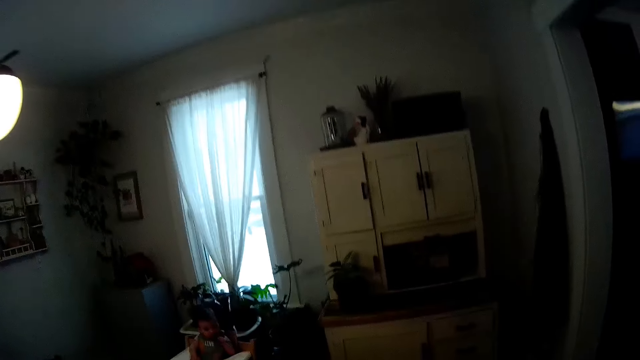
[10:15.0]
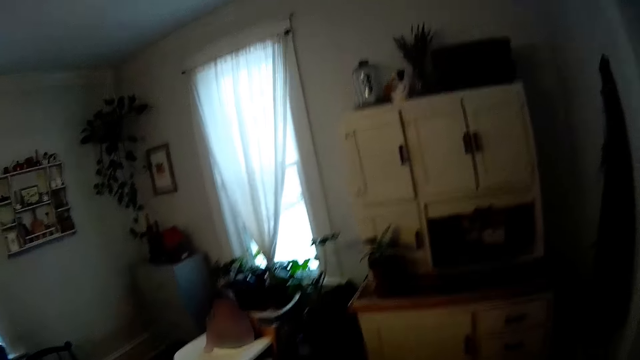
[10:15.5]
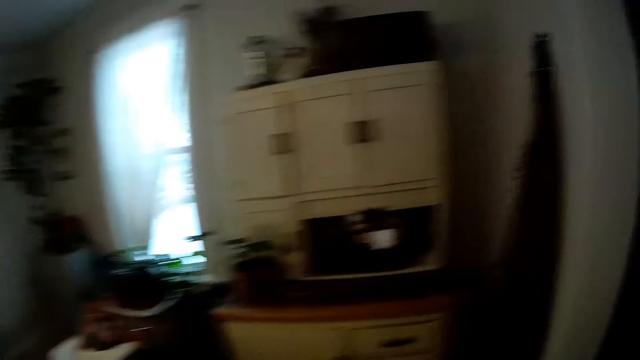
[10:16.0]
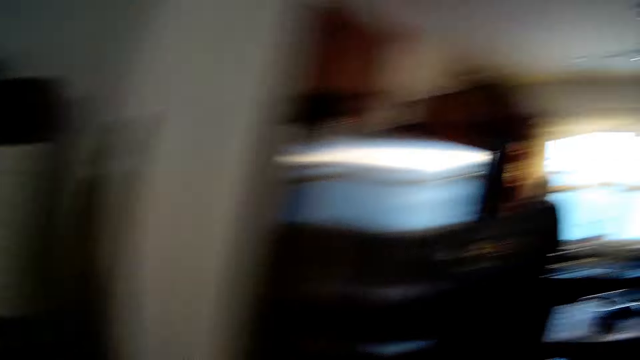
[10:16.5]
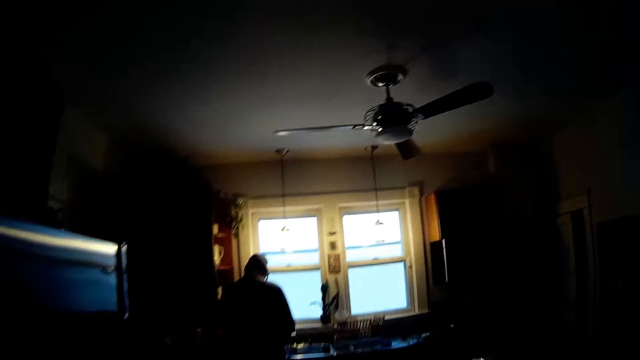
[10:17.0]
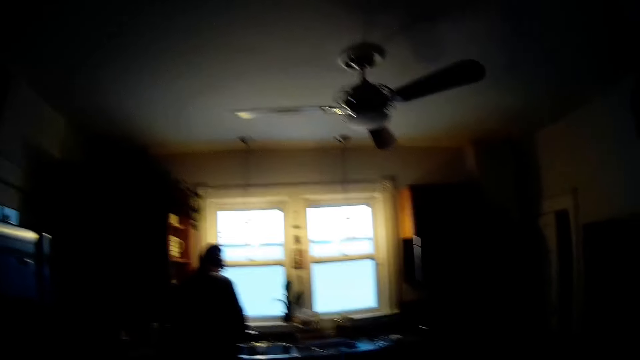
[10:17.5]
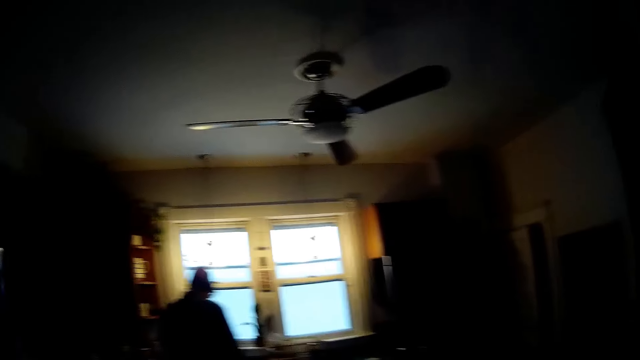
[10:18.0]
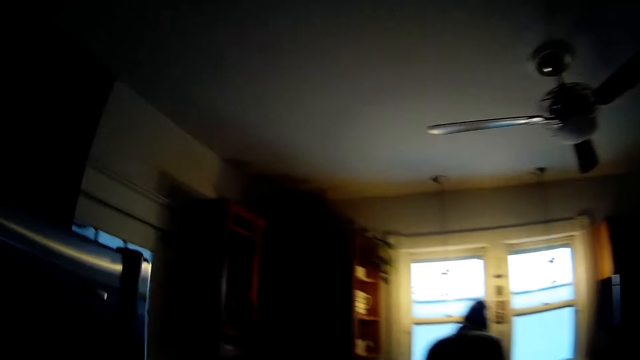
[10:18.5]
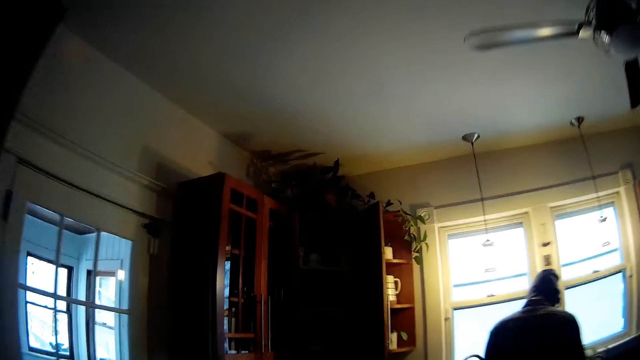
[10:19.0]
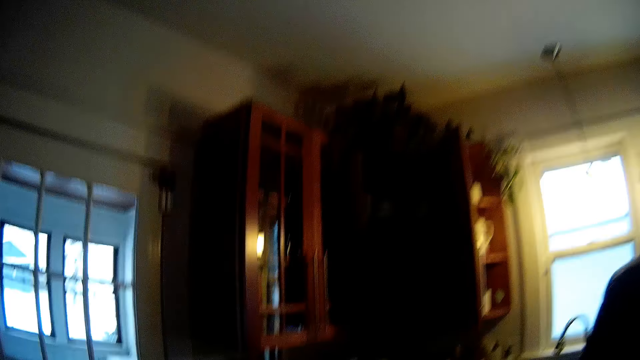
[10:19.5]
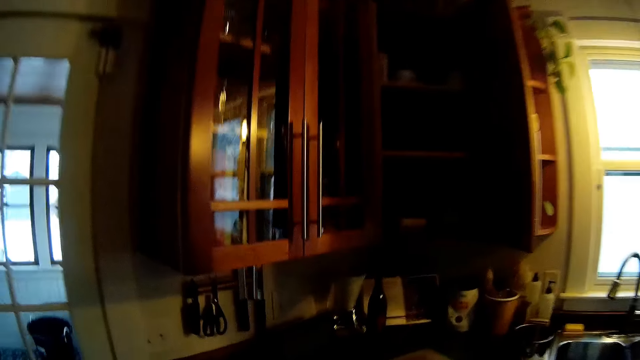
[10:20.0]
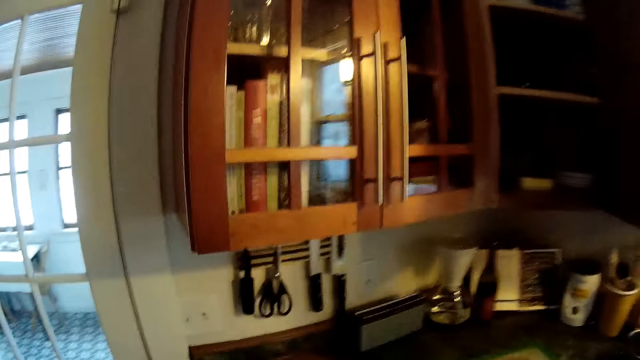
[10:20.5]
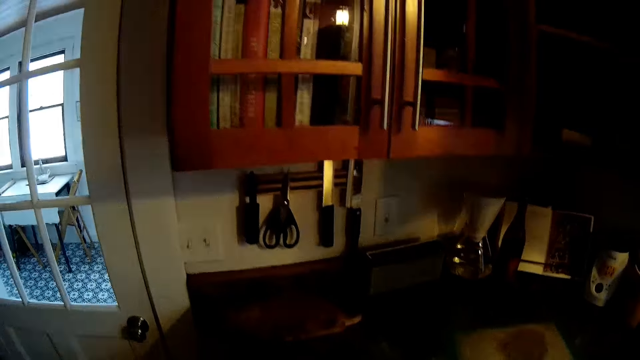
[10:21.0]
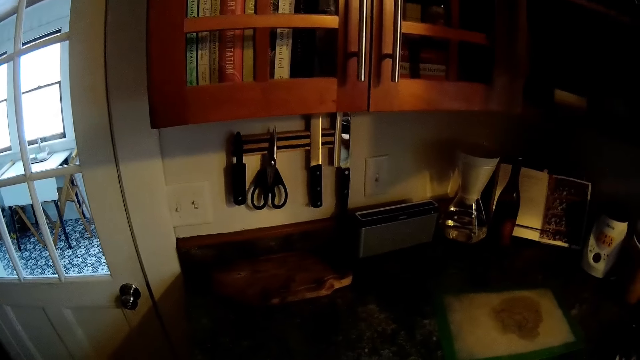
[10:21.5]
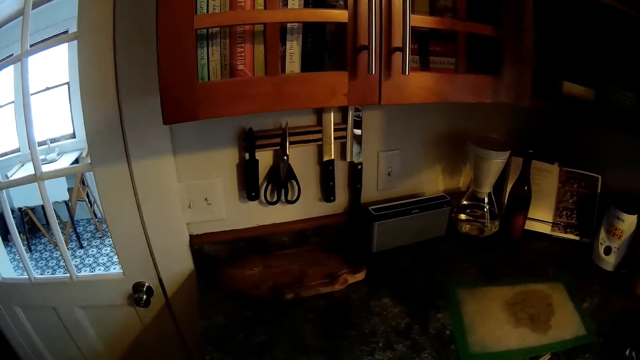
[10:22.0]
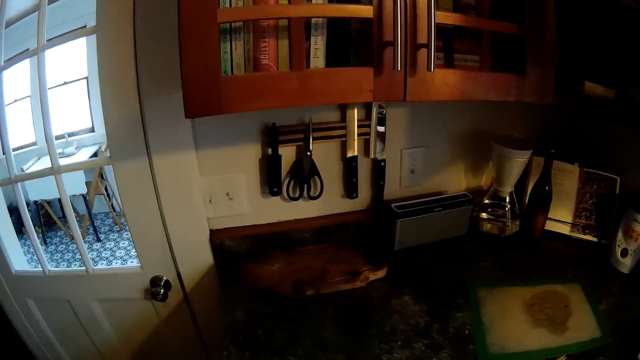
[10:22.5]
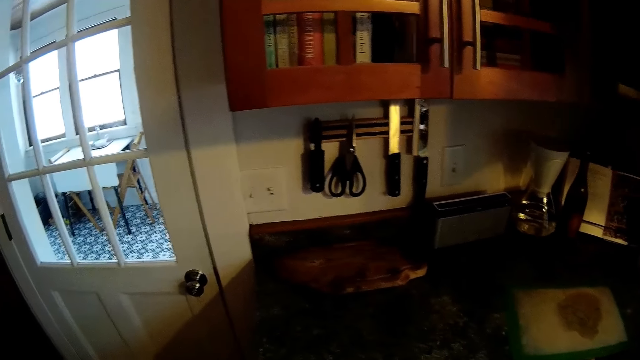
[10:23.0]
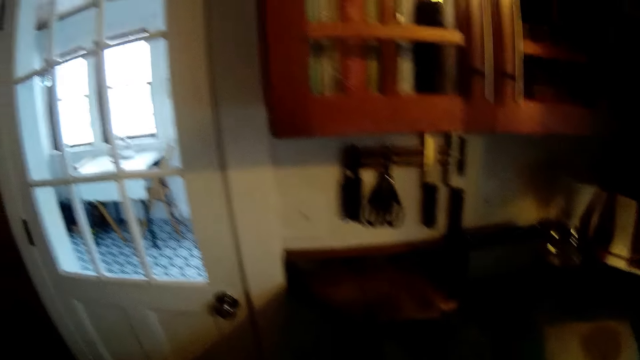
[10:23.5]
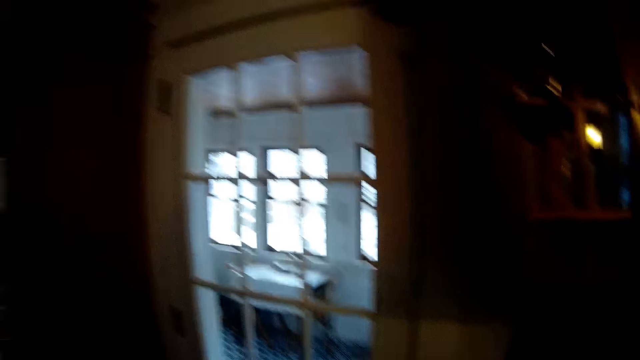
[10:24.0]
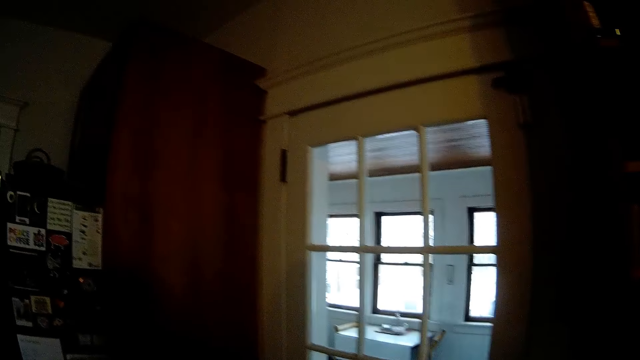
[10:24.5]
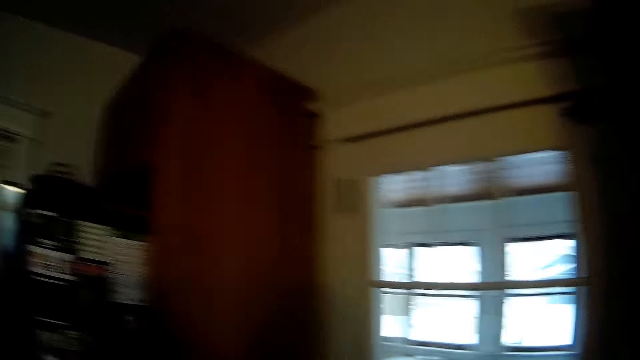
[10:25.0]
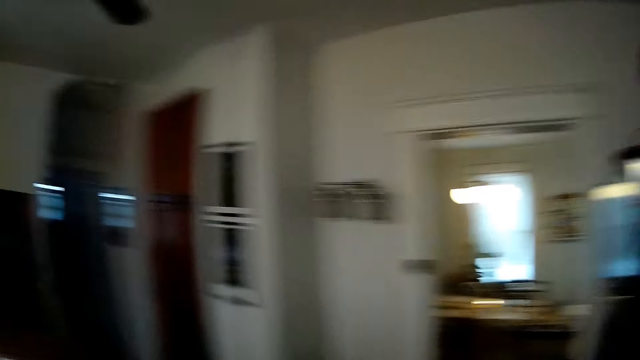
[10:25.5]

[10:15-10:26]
The camera wearer walks into the kitchen. They stand beside the countertop.

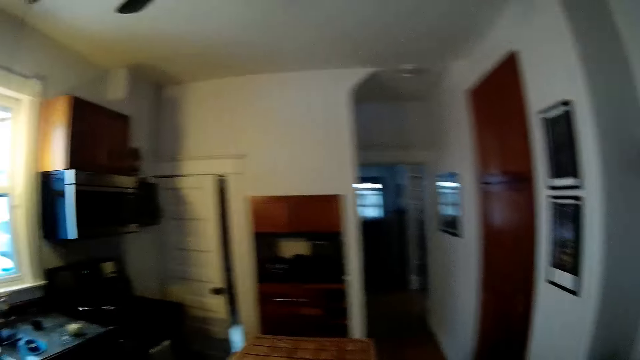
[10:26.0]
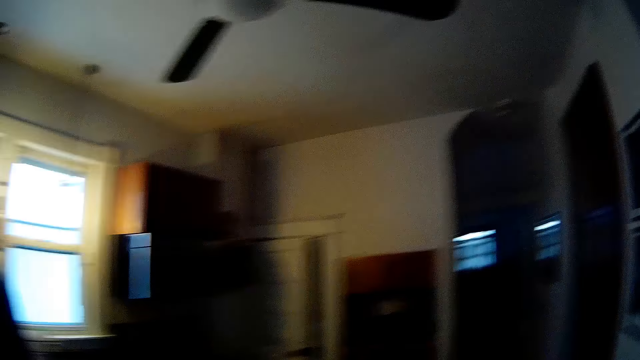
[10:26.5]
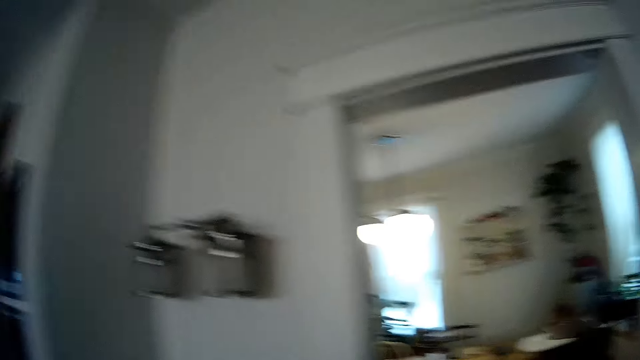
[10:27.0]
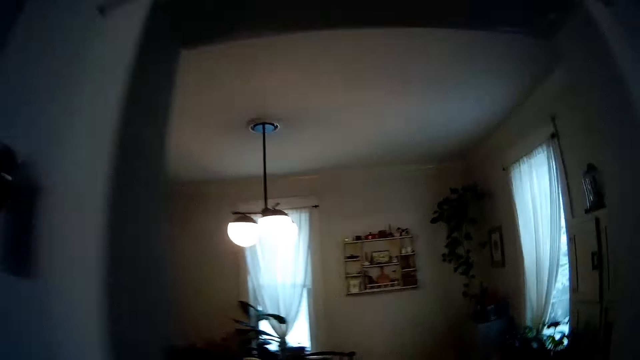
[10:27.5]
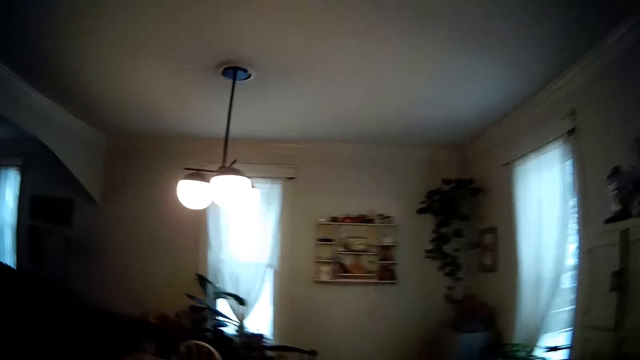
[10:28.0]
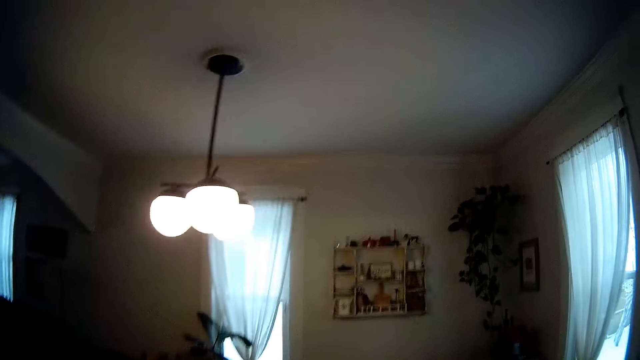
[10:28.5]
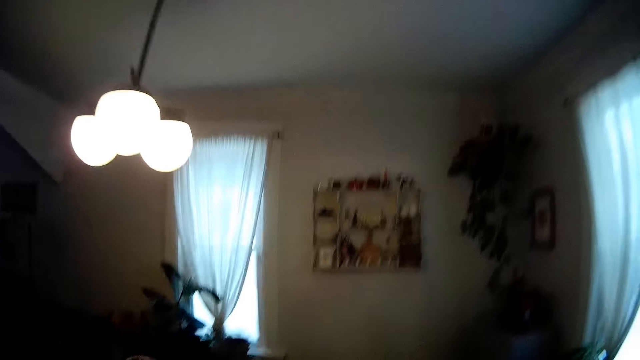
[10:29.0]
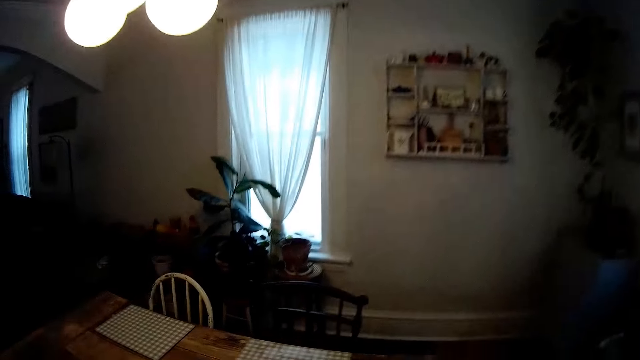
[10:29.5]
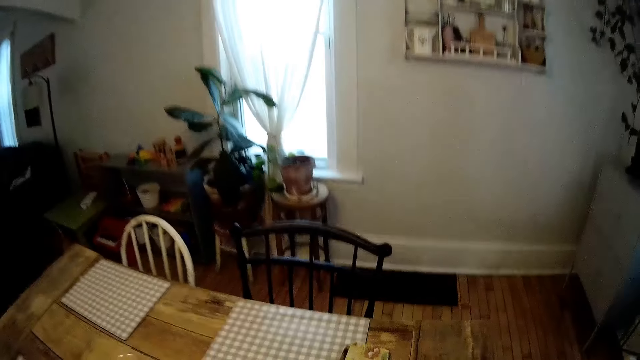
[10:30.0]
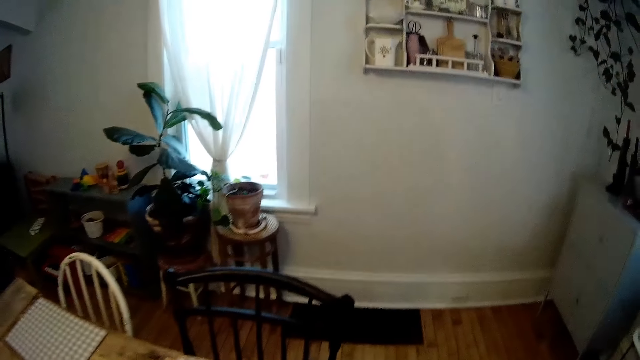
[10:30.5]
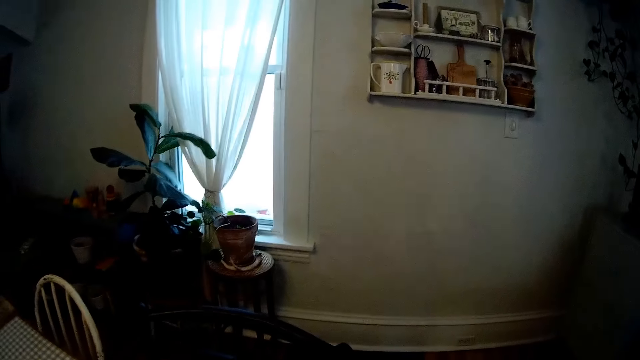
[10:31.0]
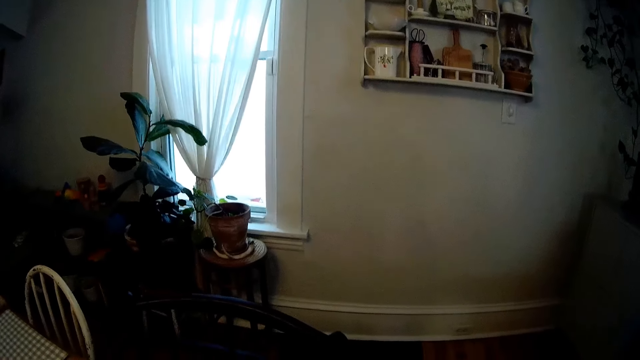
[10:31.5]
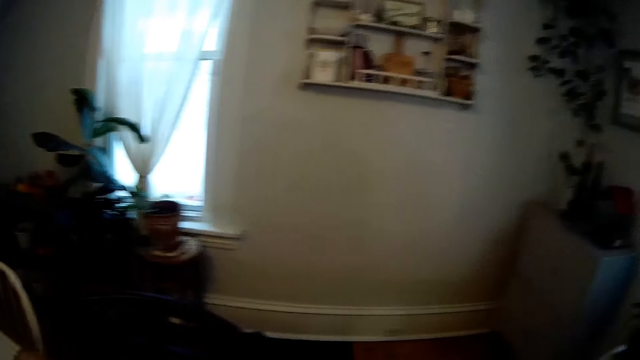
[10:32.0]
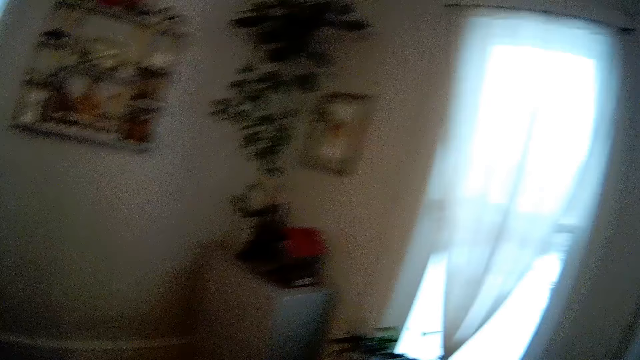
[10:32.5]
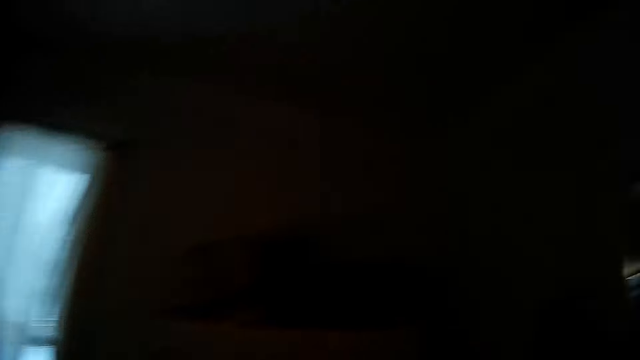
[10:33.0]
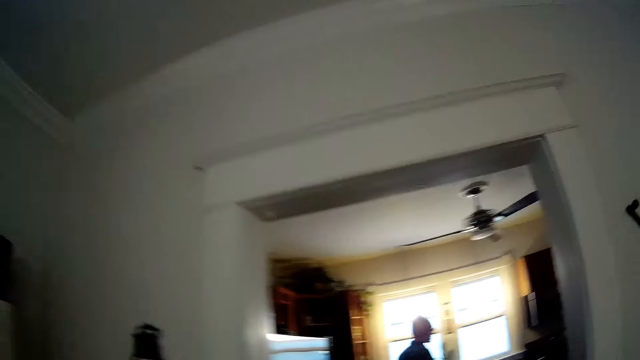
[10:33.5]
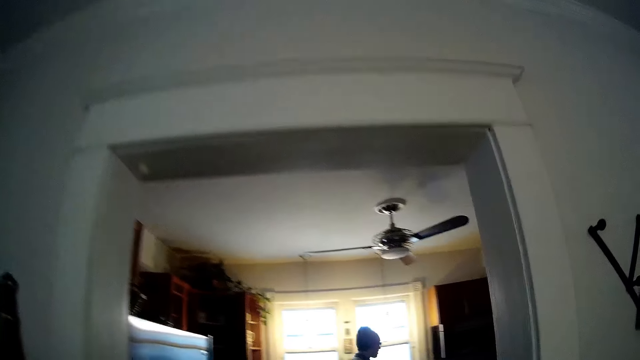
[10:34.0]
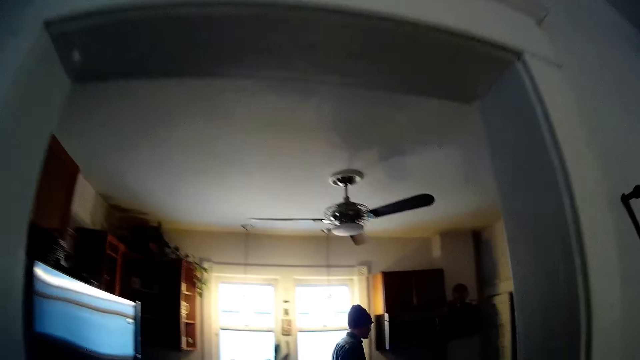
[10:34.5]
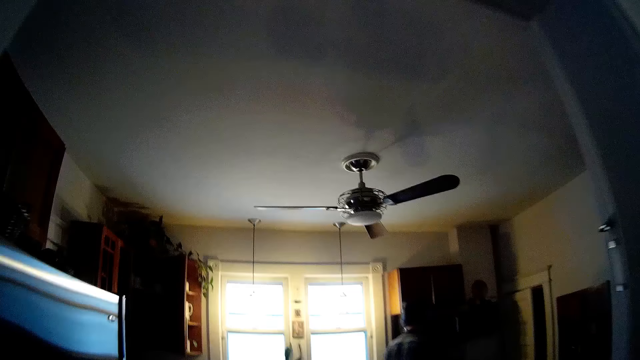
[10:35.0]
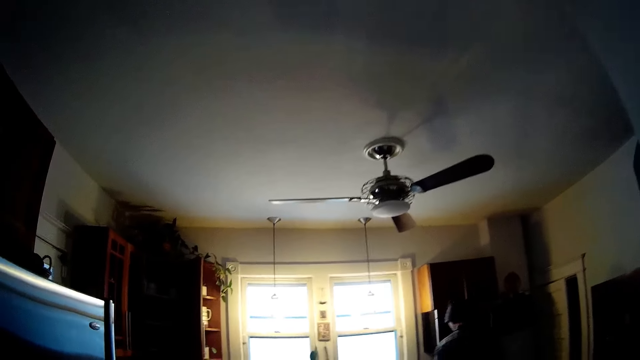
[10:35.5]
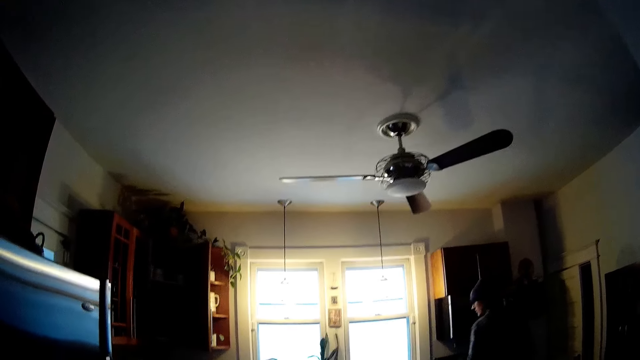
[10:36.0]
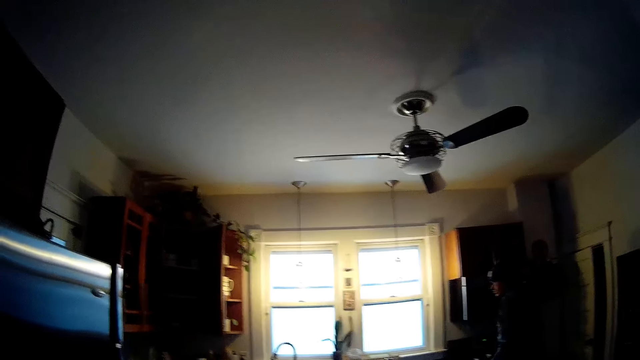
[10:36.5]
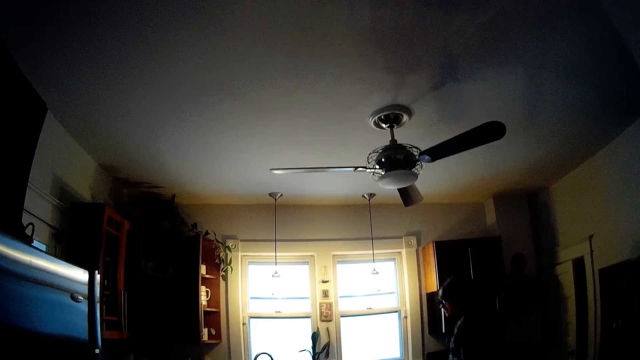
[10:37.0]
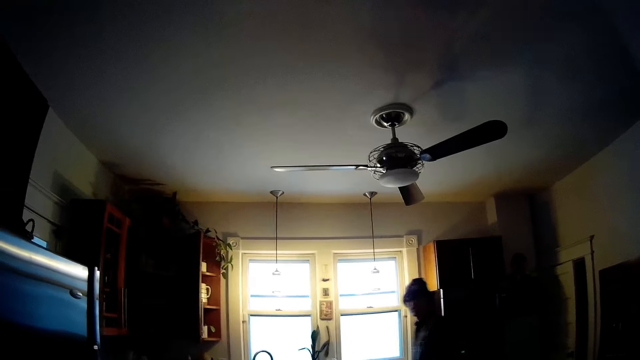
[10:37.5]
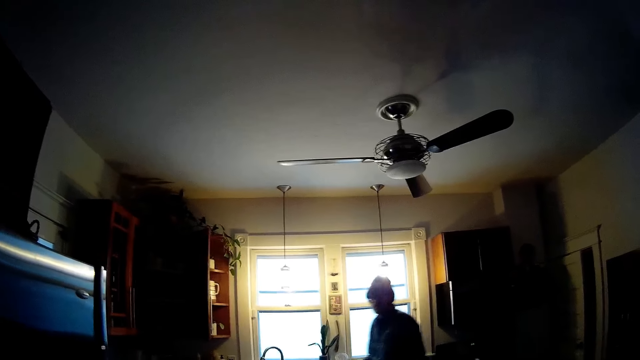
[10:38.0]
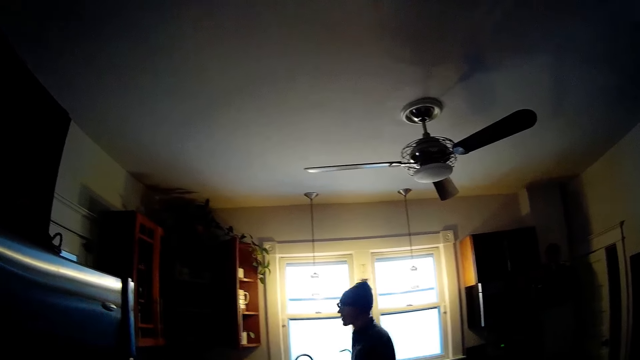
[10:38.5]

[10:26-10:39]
The camera wearer walks into the dining room. The man talks to the camera wearer. The camera wearer walks into the kitchen. They talk to the man.
